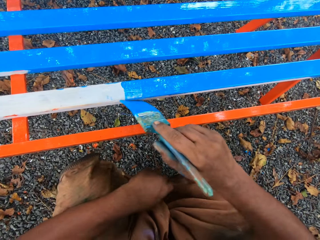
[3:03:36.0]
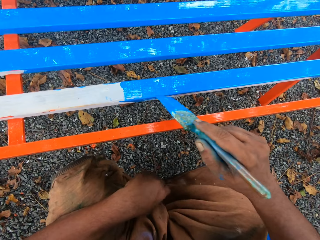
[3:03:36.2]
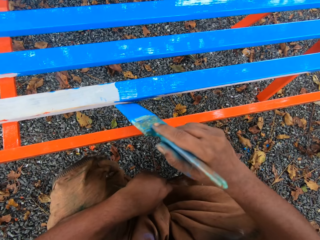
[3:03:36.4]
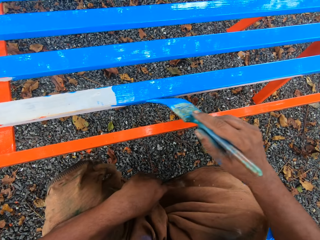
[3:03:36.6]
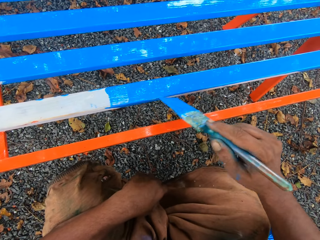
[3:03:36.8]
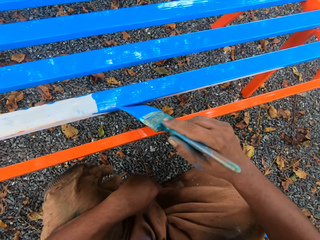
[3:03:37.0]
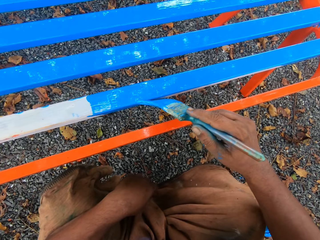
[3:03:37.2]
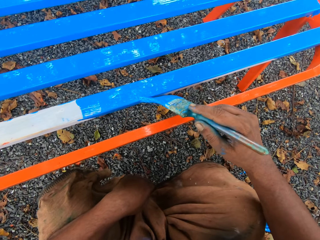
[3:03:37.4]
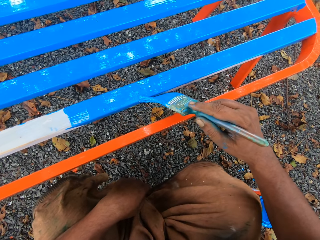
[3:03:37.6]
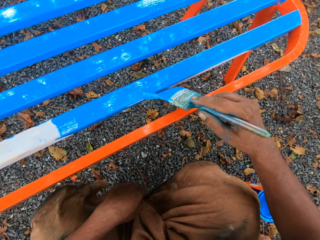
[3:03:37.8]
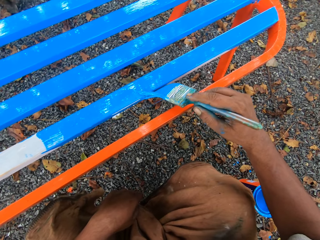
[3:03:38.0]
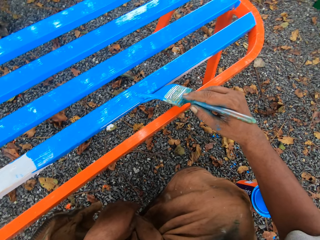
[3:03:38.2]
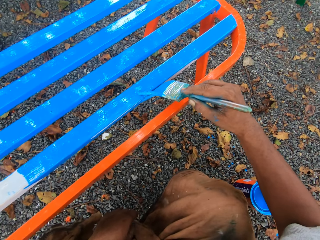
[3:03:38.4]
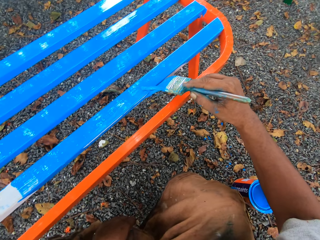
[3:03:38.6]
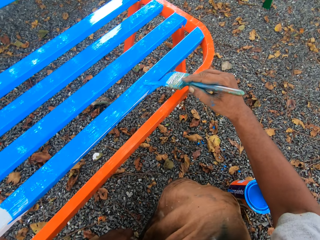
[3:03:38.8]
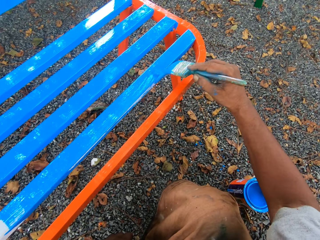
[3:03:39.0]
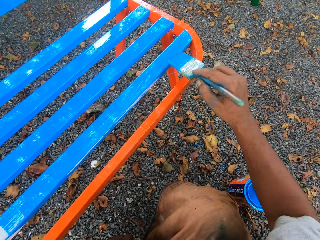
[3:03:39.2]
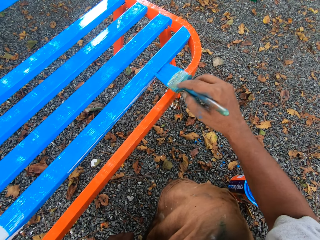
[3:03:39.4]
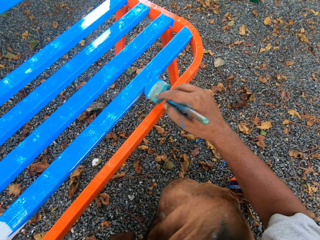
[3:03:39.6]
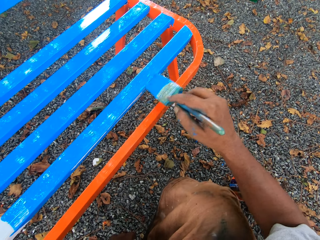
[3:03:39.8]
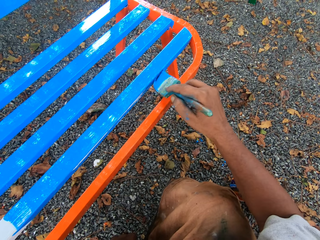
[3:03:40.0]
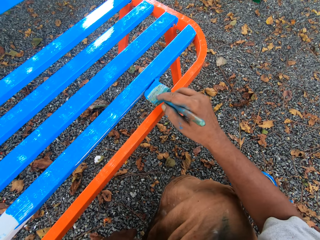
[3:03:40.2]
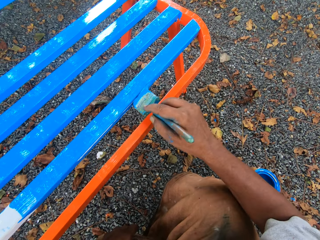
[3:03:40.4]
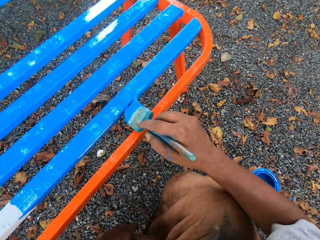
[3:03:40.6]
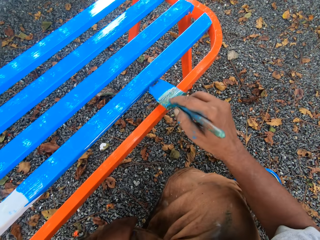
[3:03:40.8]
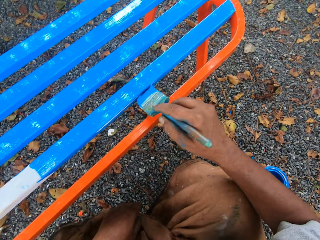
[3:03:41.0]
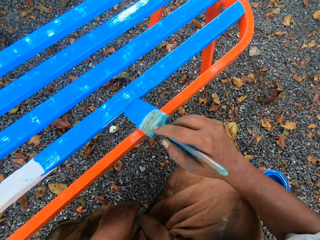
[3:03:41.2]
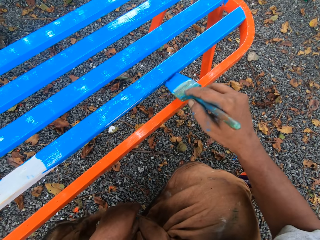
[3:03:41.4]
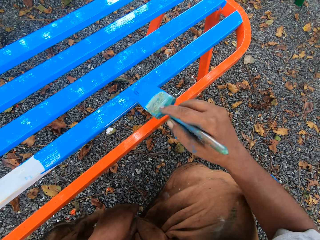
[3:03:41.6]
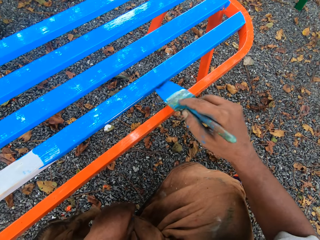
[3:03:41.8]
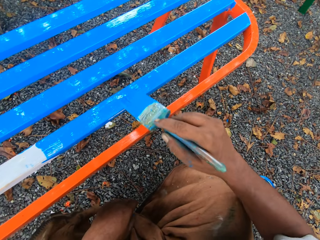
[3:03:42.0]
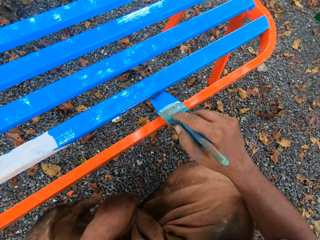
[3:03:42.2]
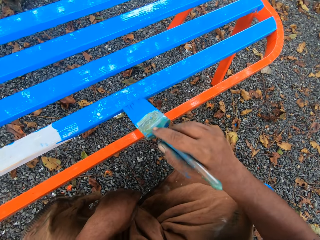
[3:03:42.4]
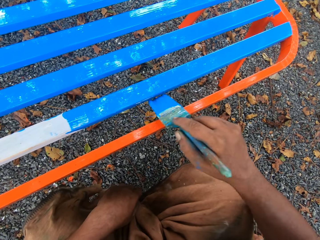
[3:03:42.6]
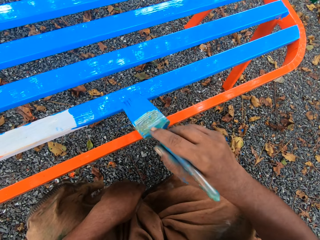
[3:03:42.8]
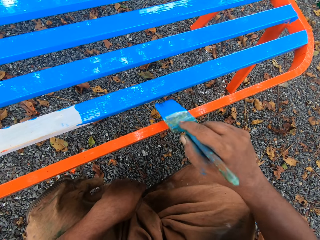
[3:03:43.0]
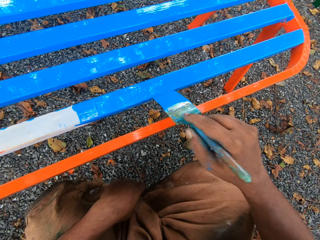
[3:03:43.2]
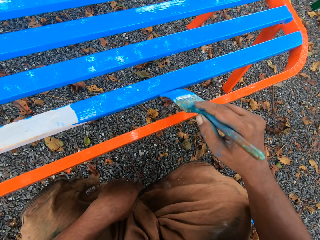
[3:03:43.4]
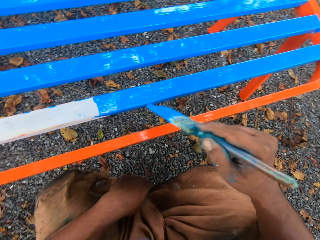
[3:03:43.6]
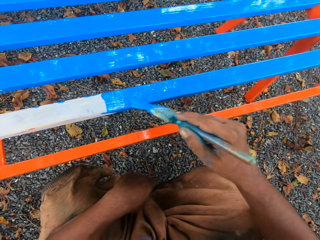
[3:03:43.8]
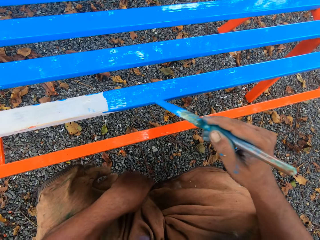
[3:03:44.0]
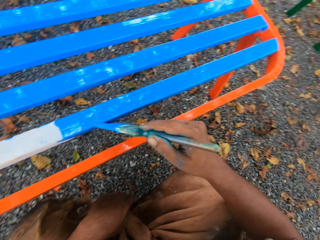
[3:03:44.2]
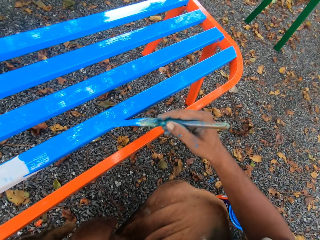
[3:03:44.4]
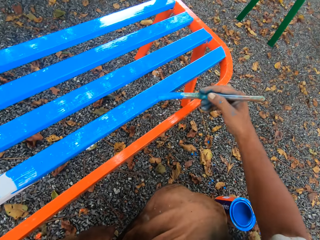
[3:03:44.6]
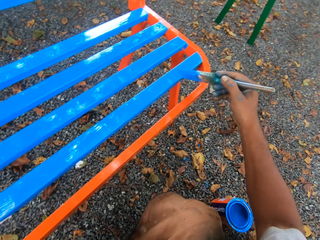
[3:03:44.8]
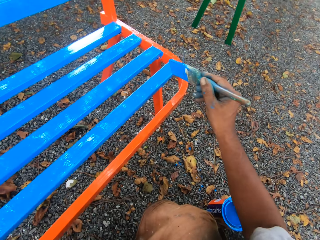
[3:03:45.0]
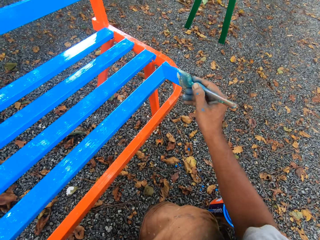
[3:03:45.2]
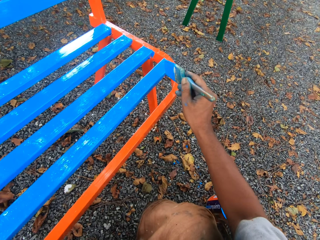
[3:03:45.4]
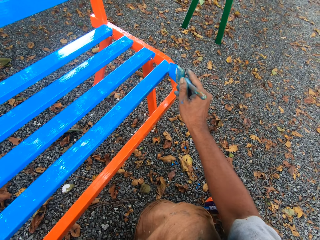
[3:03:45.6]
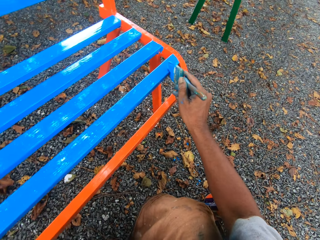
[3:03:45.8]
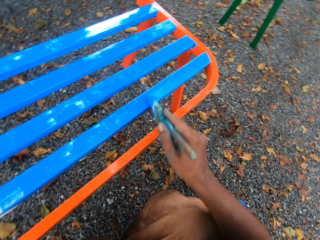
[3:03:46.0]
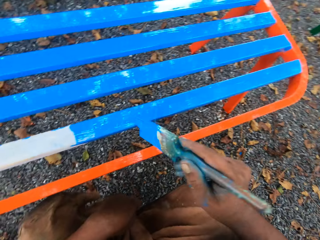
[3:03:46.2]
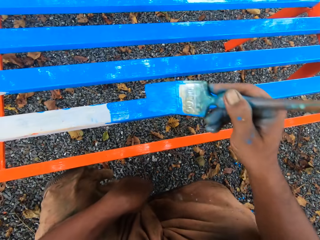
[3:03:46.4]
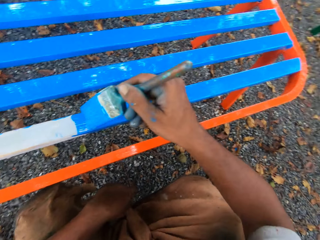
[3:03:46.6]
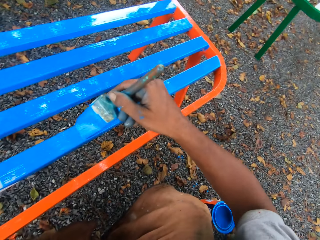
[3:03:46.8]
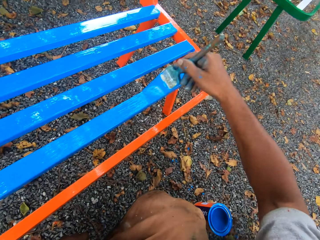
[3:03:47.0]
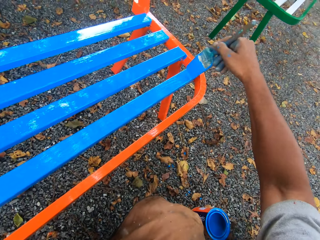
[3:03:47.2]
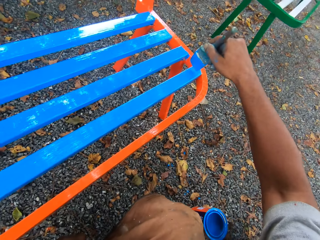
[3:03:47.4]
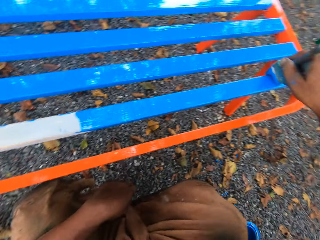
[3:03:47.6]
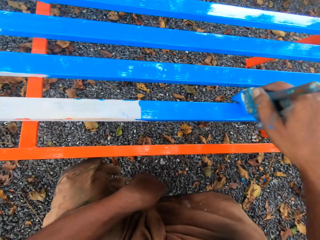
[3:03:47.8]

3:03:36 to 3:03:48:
The camera wearer paints the metal bench.

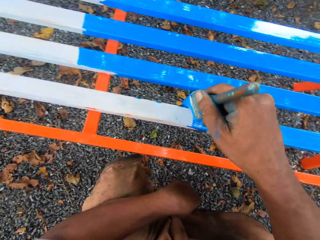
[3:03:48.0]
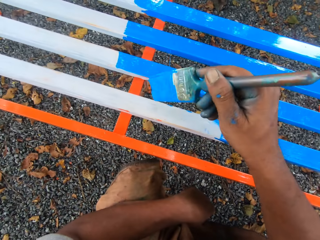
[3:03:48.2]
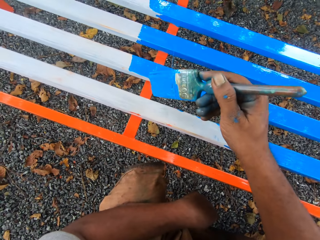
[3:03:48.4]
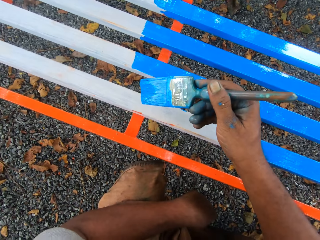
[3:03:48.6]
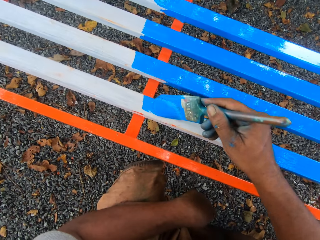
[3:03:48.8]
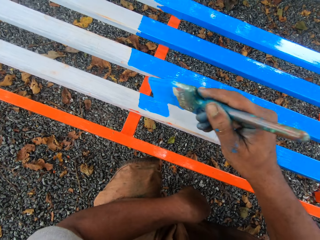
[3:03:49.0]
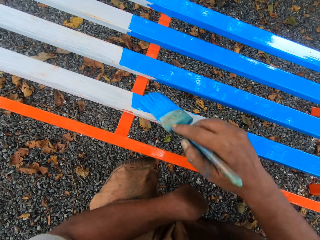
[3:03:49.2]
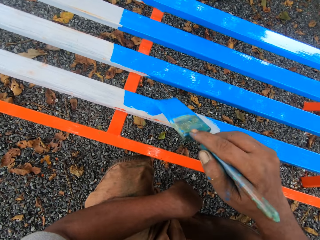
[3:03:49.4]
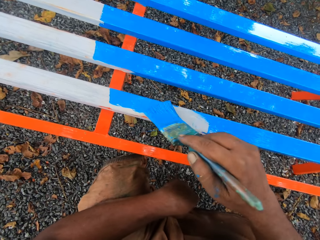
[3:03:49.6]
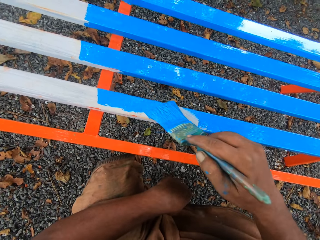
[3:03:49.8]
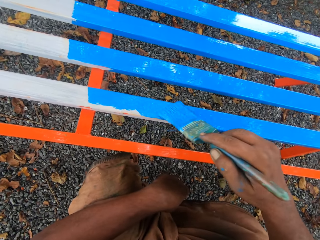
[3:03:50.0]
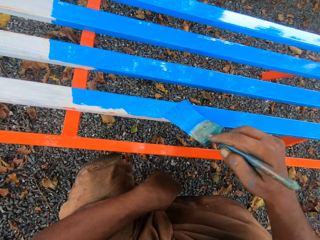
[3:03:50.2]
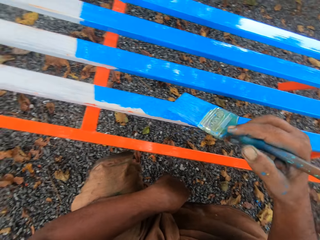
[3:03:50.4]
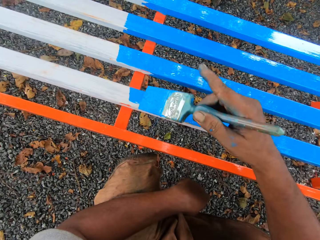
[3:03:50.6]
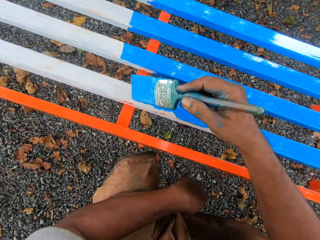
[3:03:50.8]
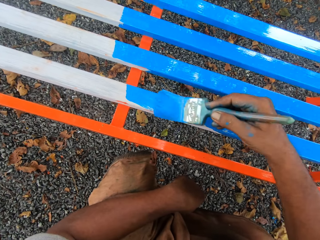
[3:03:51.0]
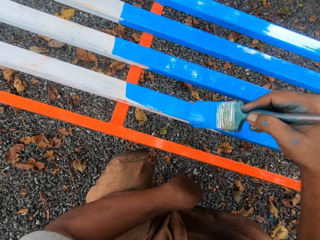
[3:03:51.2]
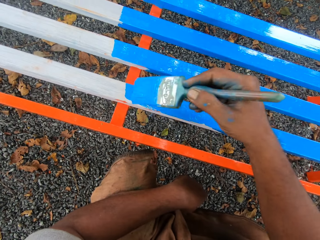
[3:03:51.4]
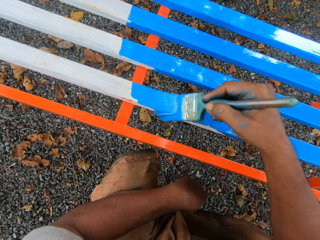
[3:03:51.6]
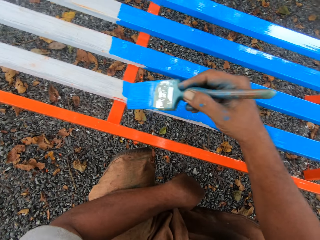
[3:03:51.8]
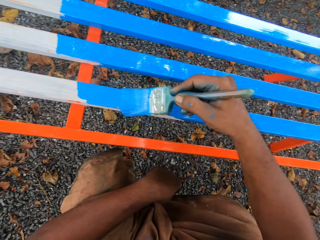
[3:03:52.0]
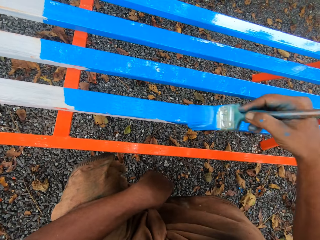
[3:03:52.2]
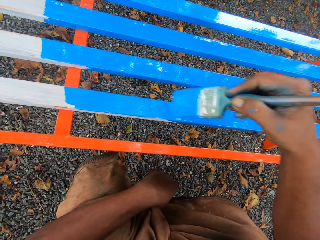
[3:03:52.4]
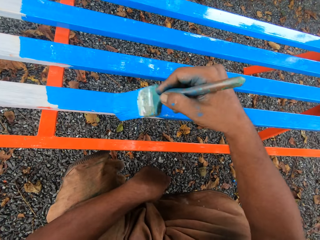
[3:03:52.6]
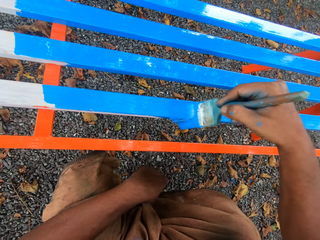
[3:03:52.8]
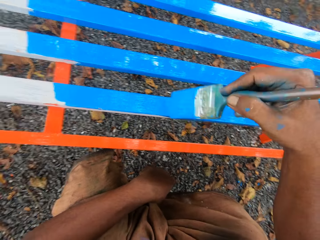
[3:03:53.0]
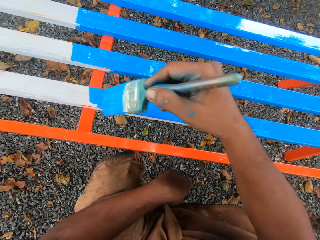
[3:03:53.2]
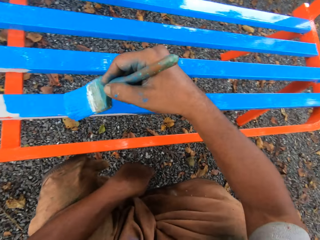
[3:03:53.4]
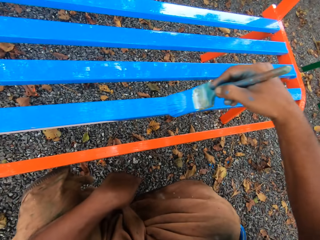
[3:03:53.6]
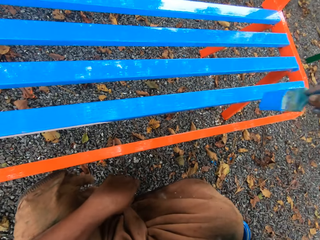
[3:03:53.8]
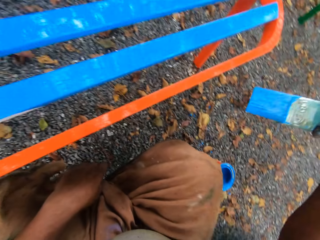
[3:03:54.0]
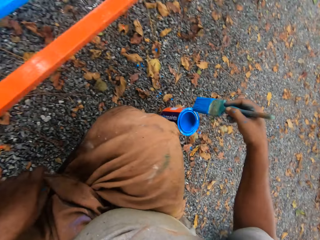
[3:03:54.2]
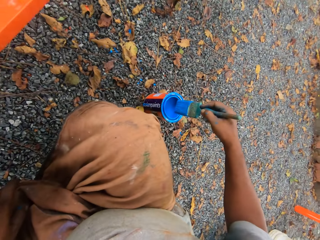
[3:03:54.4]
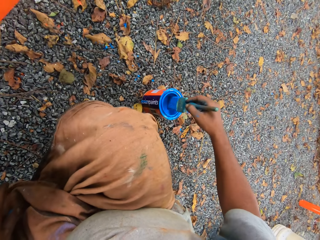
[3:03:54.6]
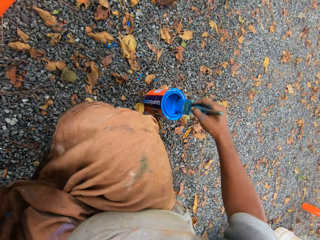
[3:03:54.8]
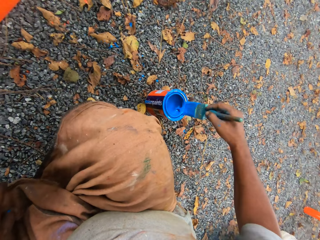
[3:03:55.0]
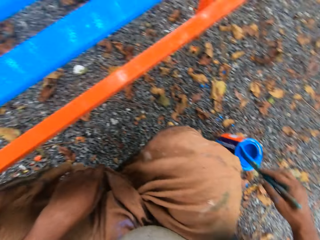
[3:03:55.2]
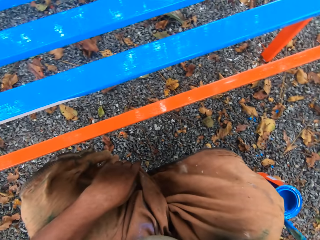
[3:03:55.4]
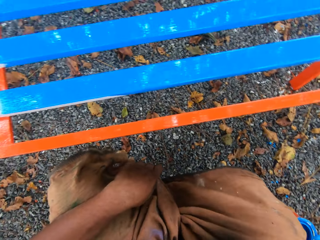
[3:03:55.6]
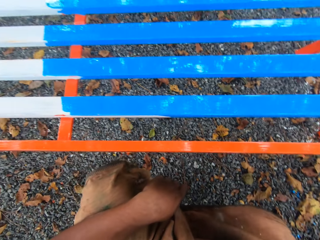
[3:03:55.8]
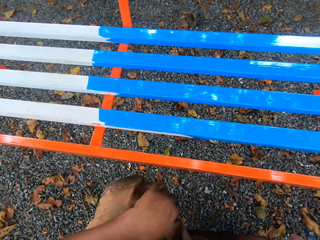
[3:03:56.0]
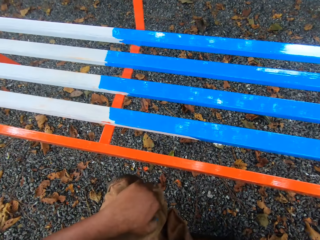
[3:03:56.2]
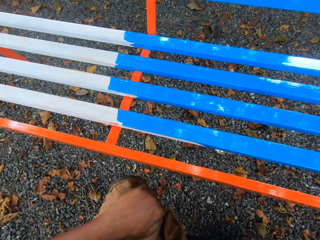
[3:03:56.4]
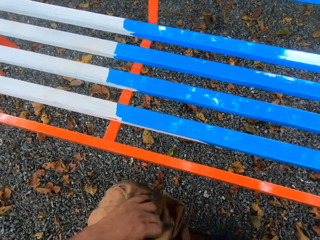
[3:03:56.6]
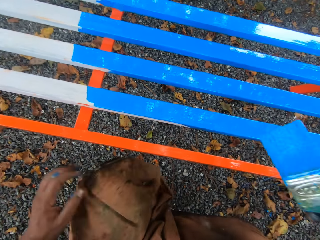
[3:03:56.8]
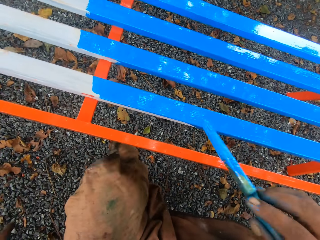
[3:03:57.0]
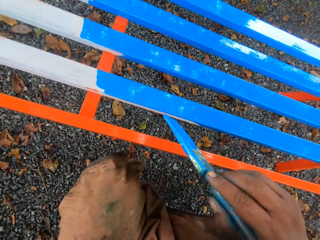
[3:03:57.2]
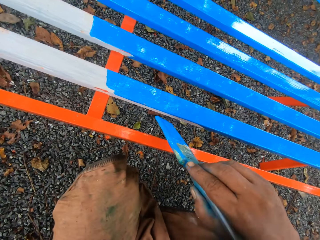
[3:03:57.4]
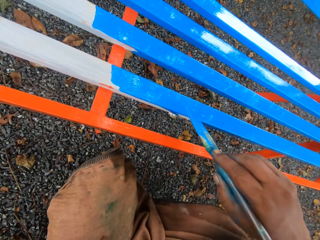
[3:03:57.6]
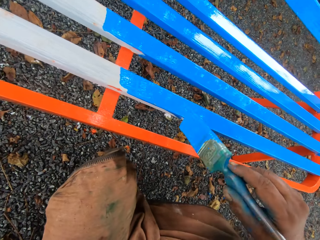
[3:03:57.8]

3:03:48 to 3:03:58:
The camera wearer removes a paint brush from a bench. They dip the paint brush in the paint container. They squeeze the paint brush. They clean the paint brush with the mouth of the paint container. They paint the metal bench.
